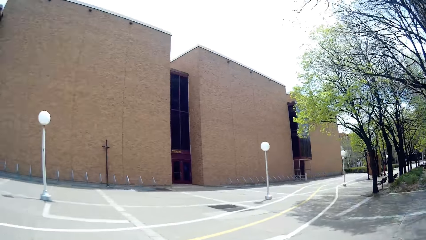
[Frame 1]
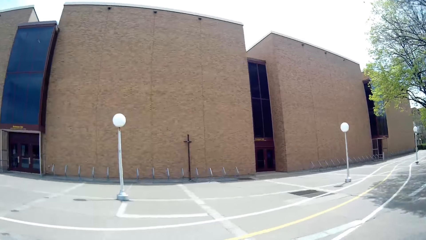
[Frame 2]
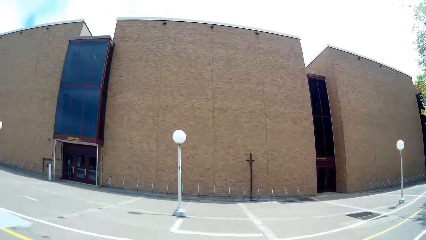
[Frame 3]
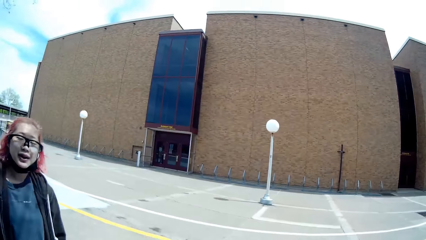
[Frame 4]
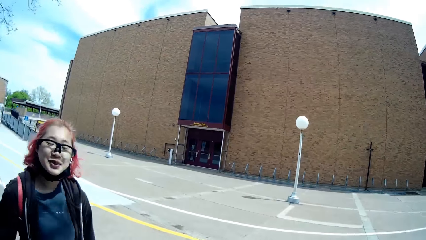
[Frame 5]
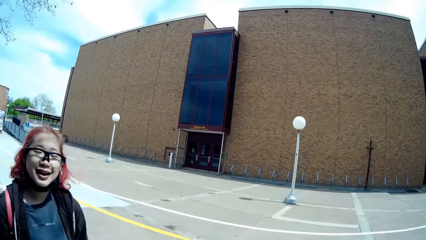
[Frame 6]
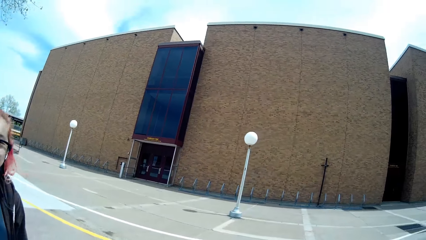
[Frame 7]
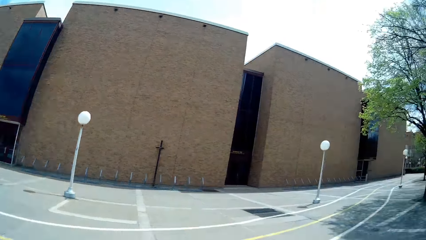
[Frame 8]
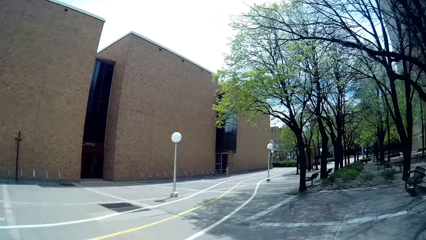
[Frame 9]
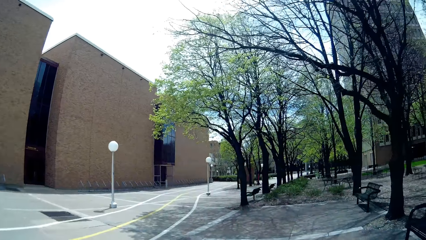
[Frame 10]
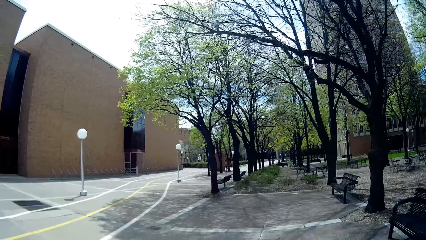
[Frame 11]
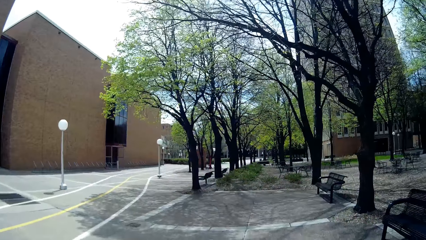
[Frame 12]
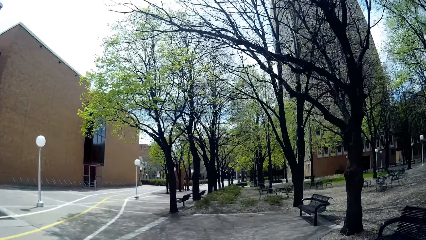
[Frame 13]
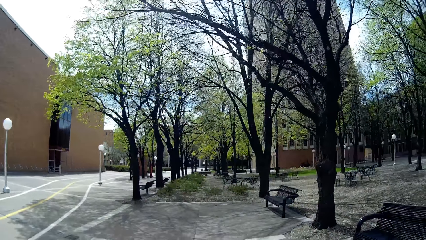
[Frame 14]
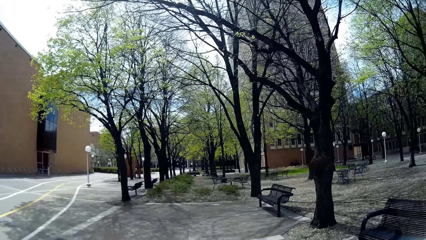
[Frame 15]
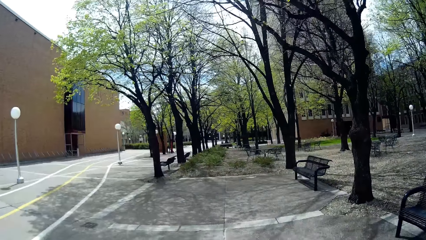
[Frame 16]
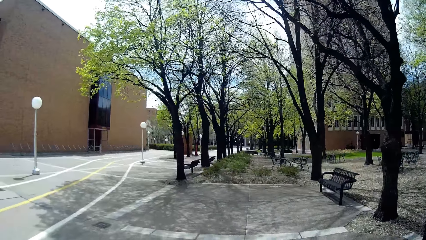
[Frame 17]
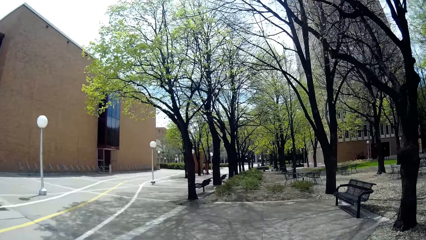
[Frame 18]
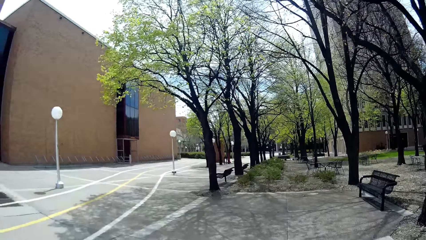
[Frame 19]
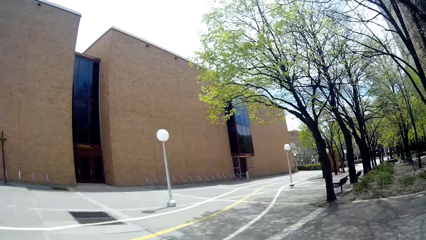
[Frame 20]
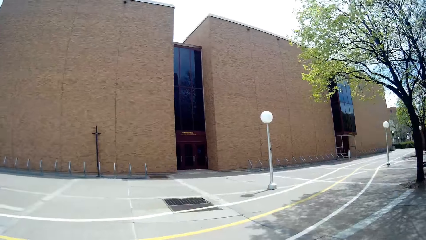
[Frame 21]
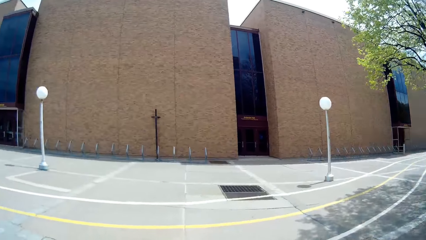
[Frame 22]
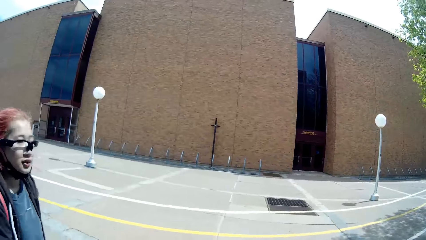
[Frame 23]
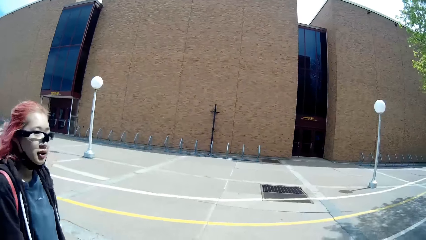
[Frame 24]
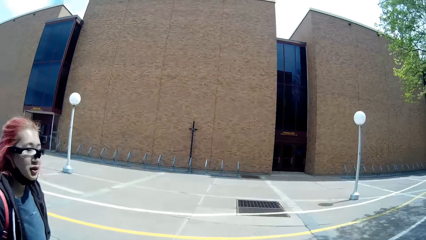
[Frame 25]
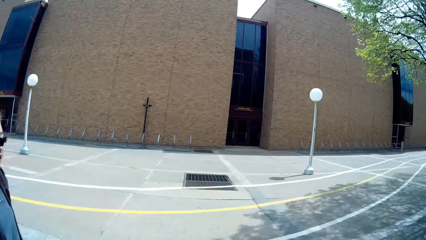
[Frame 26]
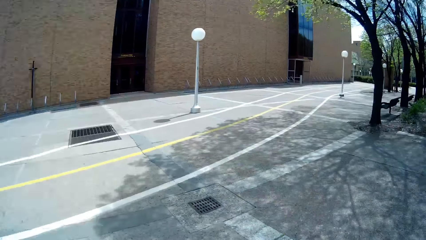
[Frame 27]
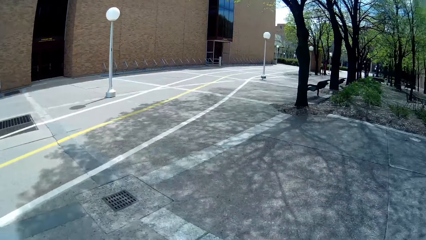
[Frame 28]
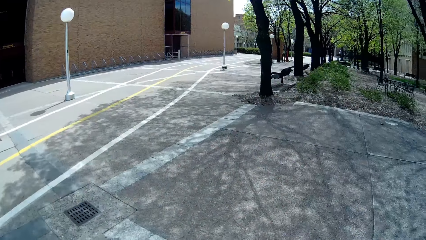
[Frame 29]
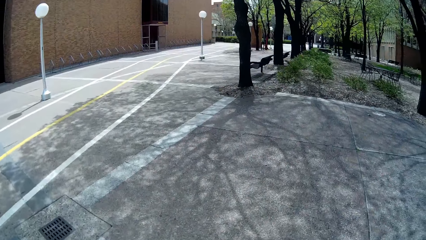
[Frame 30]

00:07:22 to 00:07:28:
The woman interacts with the camera wearer along the campus.

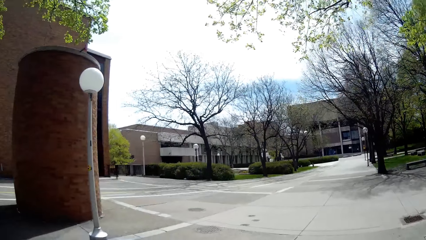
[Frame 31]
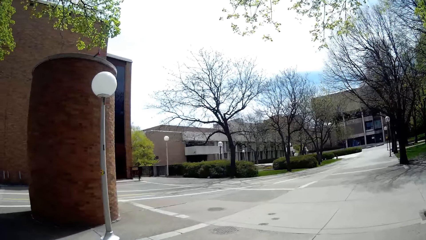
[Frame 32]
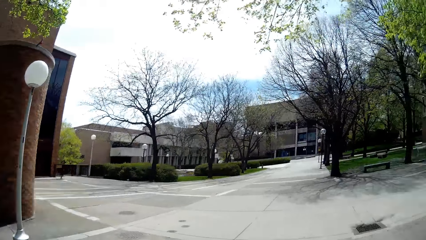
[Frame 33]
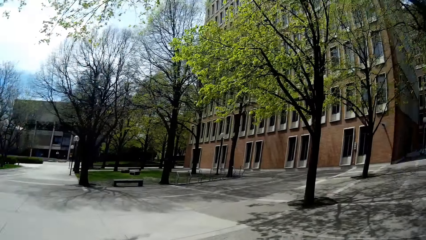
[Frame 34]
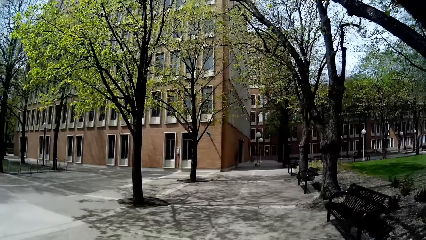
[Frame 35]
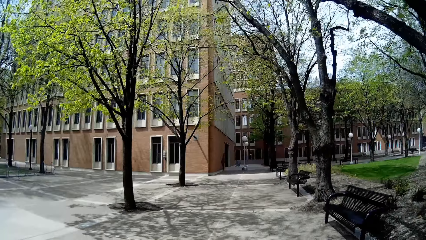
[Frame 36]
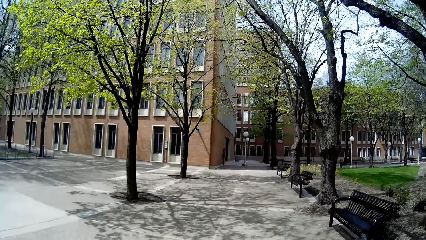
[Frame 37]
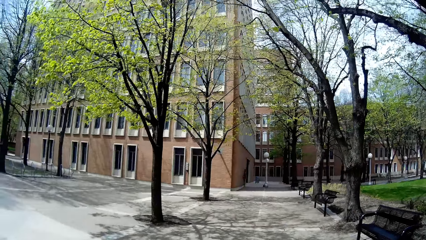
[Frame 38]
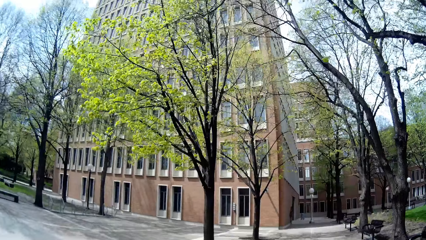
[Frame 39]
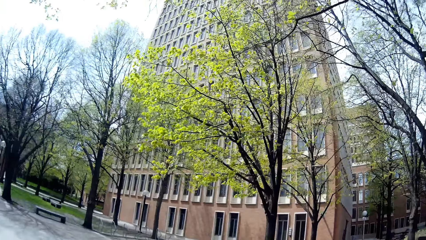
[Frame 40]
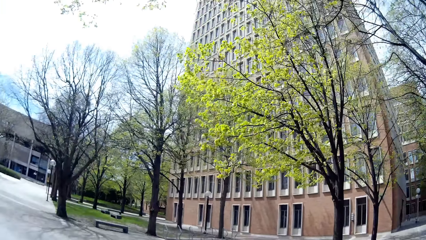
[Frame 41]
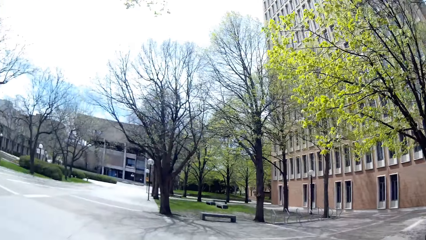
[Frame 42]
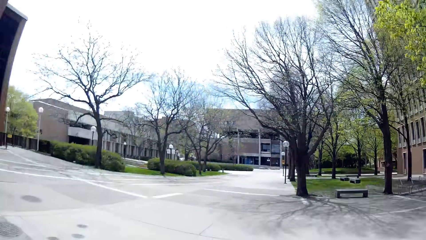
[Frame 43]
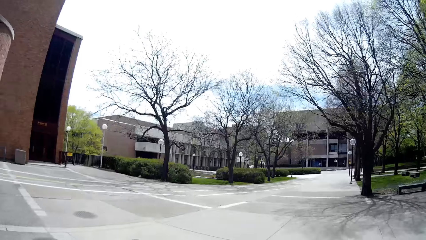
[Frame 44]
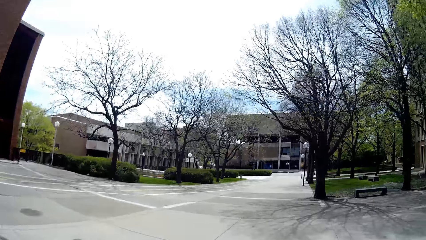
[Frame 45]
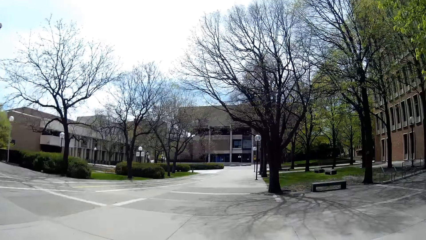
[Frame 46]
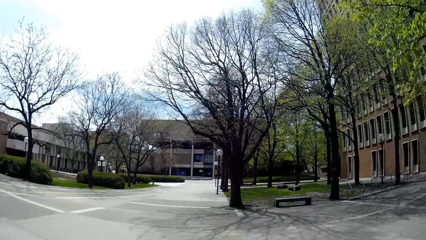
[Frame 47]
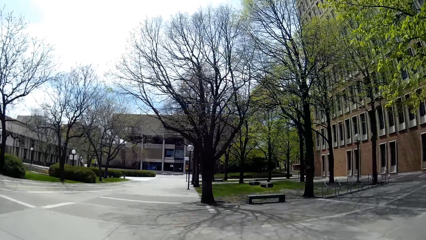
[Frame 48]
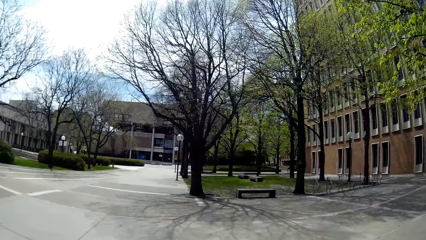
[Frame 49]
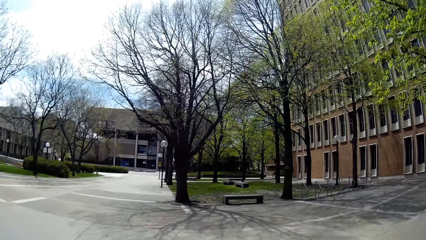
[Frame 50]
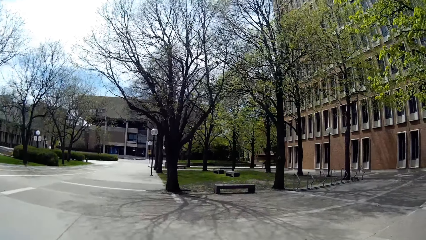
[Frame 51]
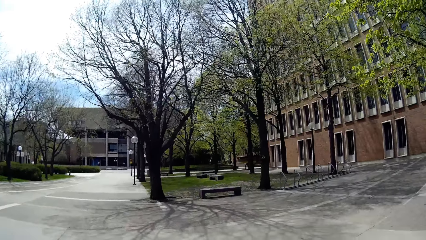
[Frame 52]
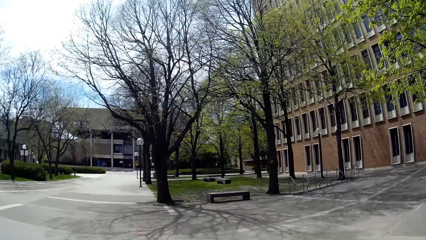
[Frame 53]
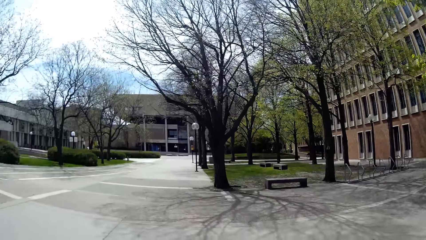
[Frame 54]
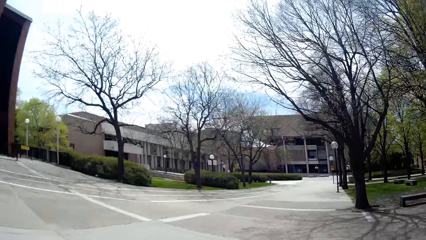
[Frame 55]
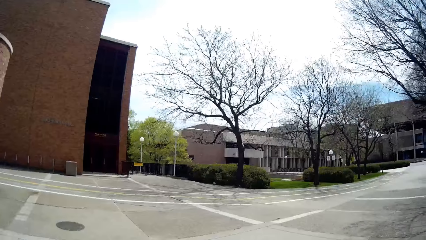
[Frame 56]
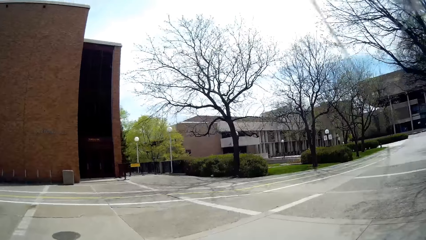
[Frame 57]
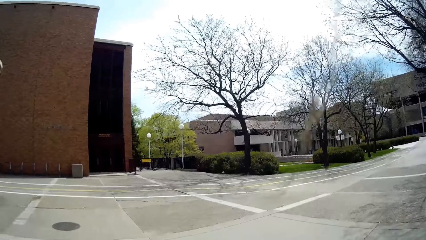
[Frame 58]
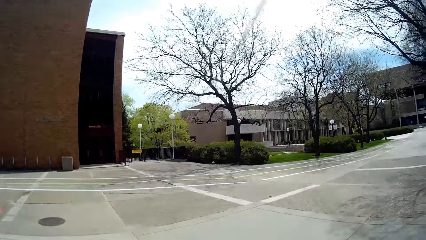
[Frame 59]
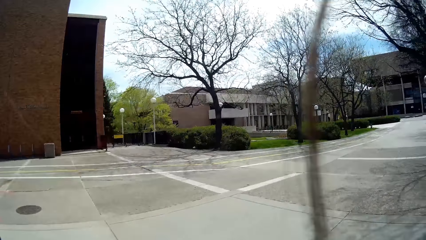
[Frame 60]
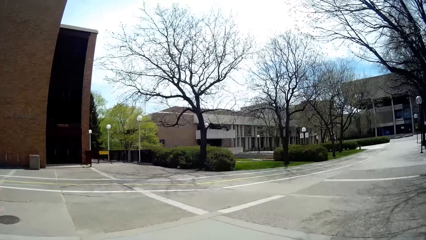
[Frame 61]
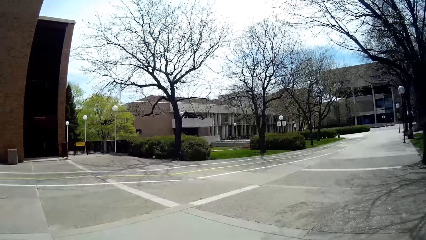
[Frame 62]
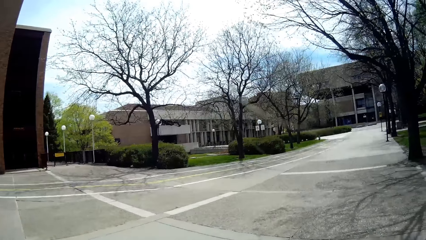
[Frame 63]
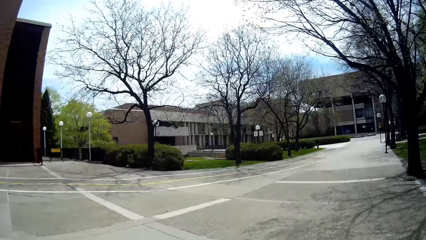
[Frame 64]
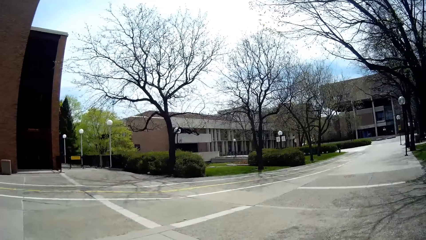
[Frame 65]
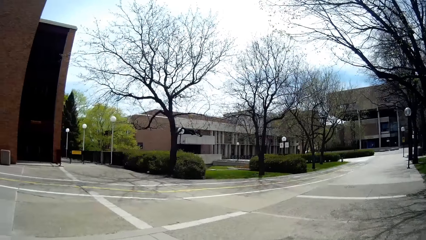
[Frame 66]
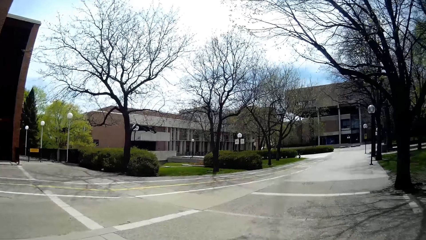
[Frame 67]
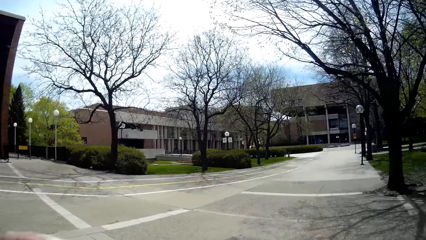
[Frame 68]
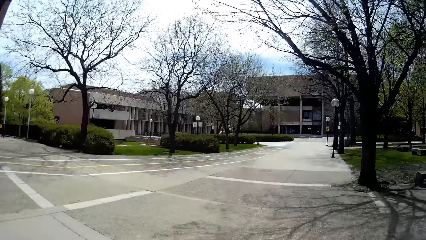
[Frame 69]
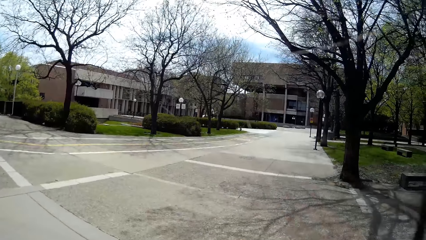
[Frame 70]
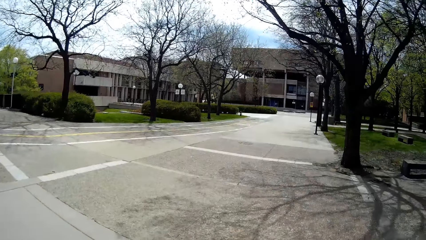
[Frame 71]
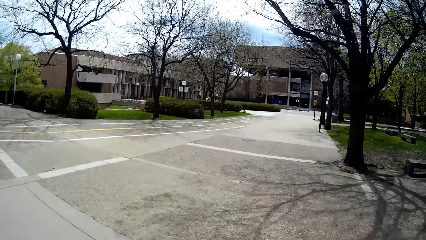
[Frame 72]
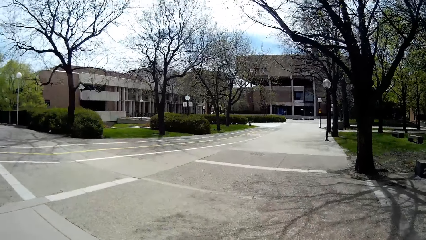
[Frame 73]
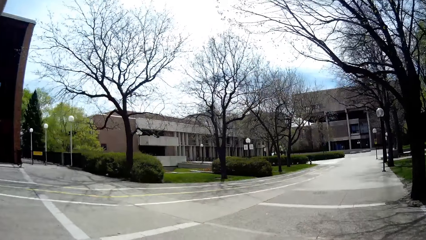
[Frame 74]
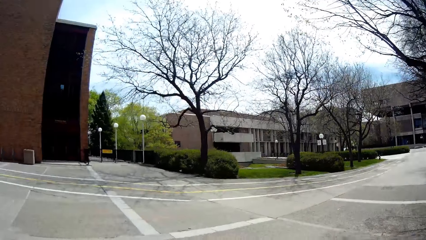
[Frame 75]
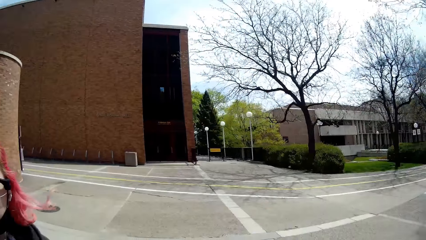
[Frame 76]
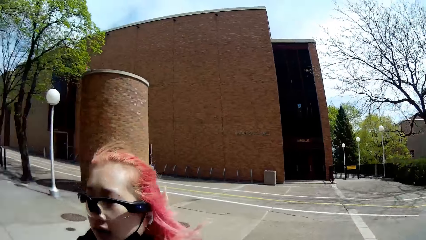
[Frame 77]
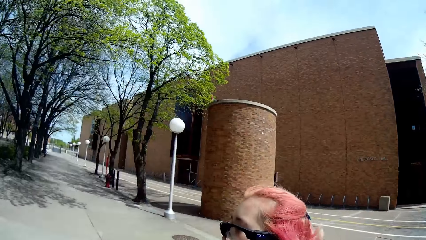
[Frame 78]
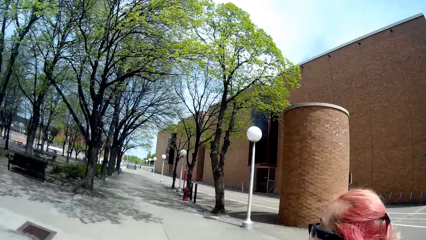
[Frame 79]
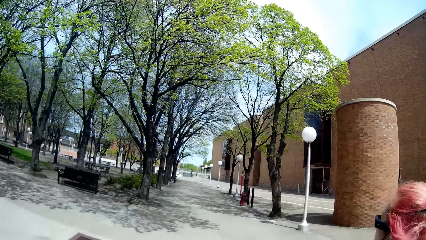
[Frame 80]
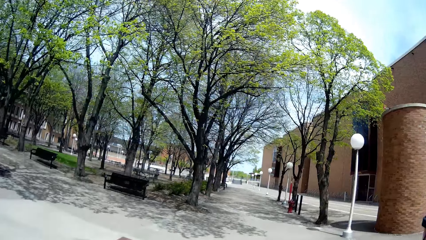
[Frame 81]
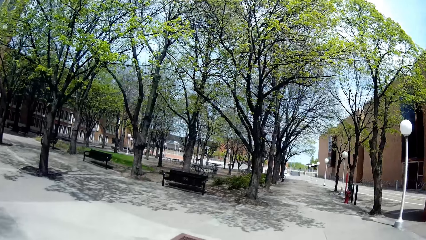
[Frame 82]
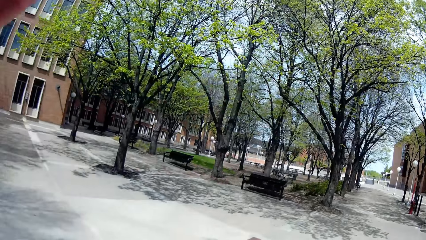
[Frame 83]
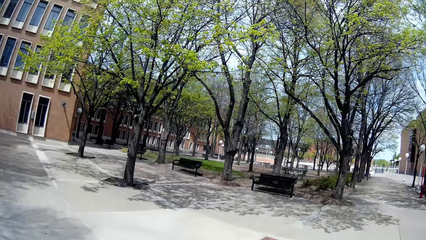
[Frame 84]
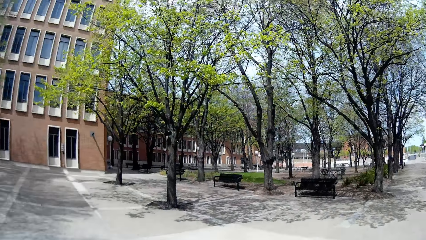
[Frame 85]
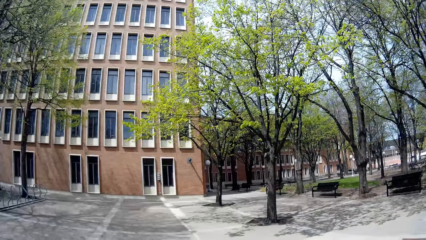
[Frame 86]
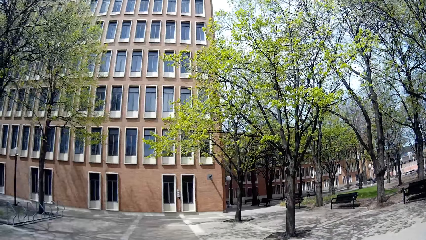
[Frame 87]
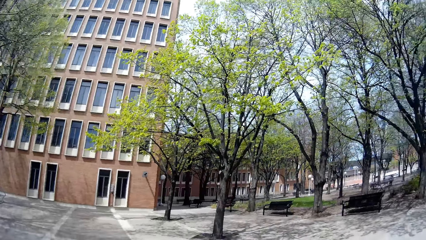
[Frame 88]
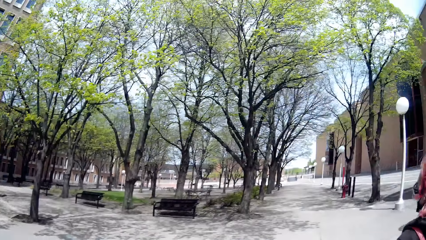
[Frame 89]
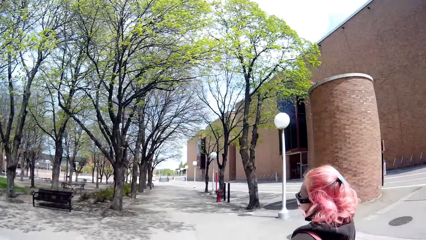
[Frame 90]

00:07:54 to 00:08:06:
The woman interacts with the camera wearer along the campus. The camera wearer interacts with the woman along the campus.
